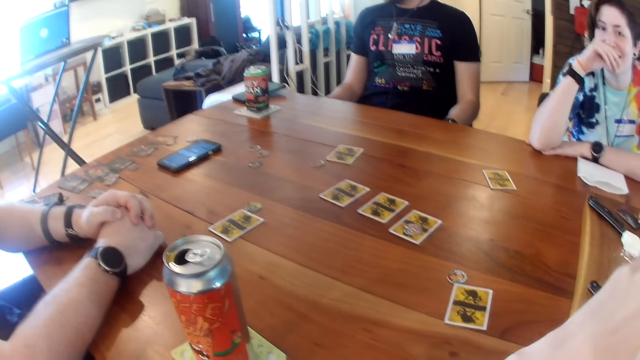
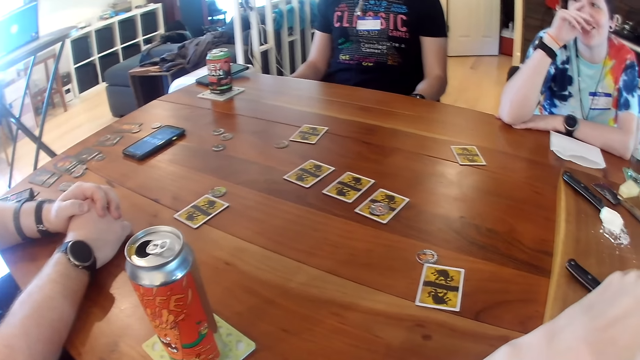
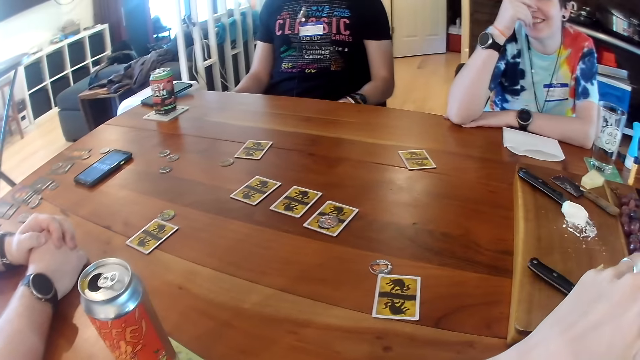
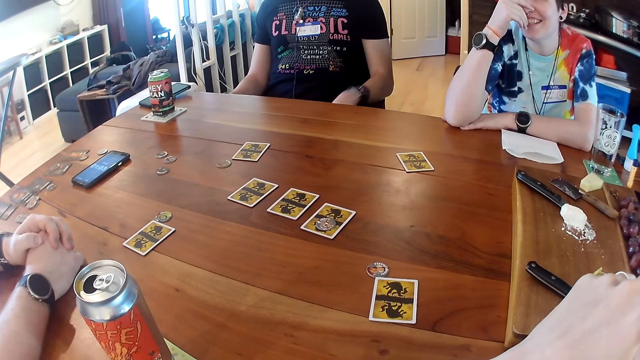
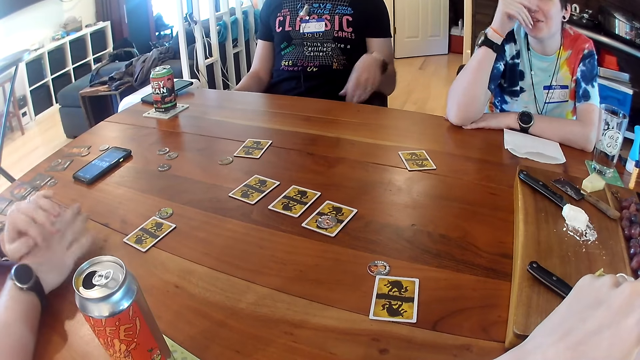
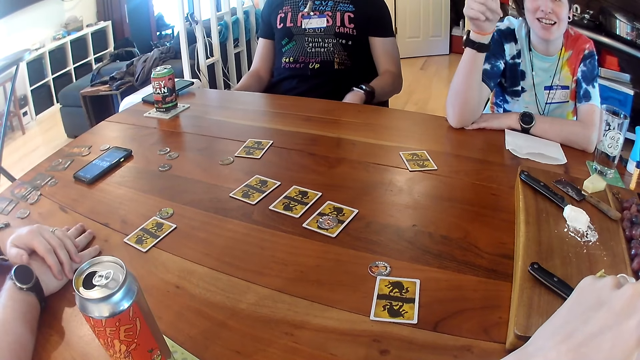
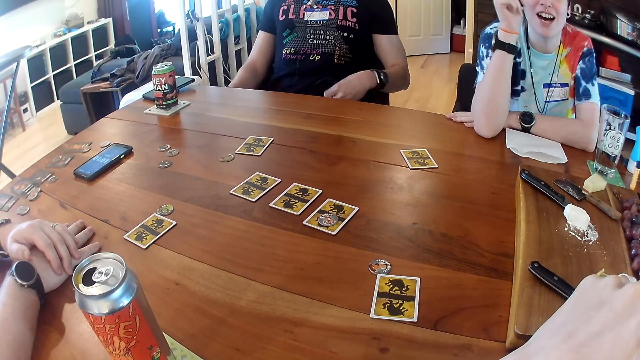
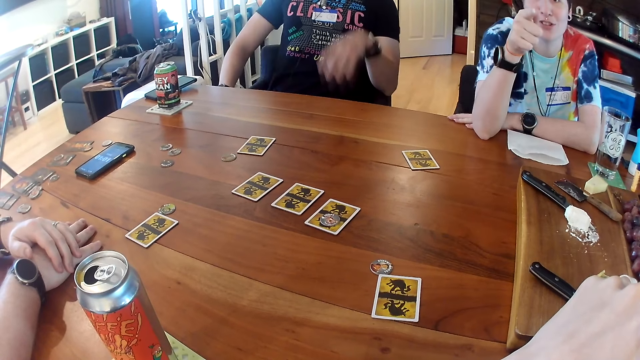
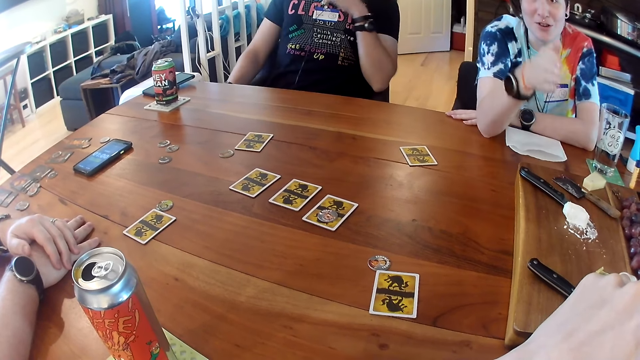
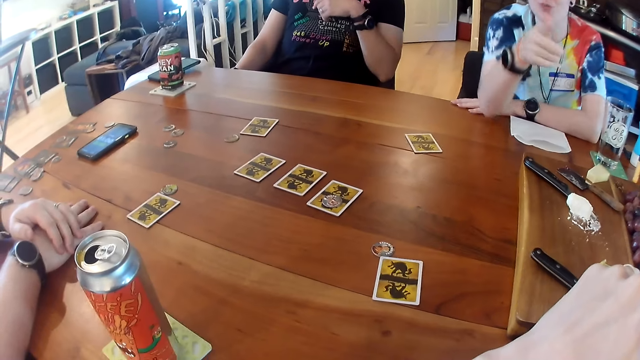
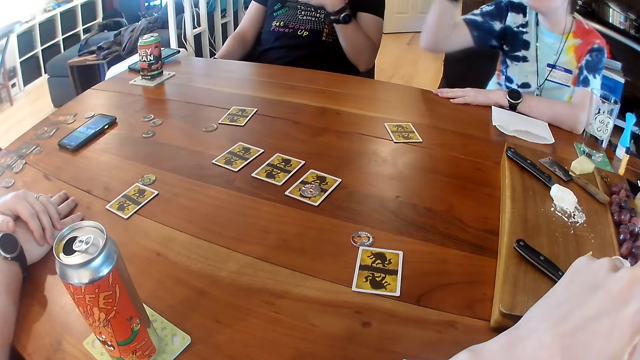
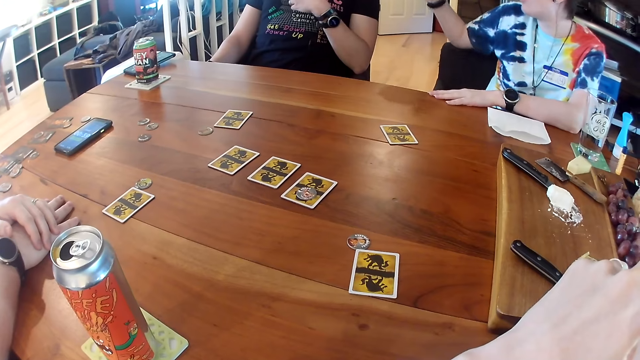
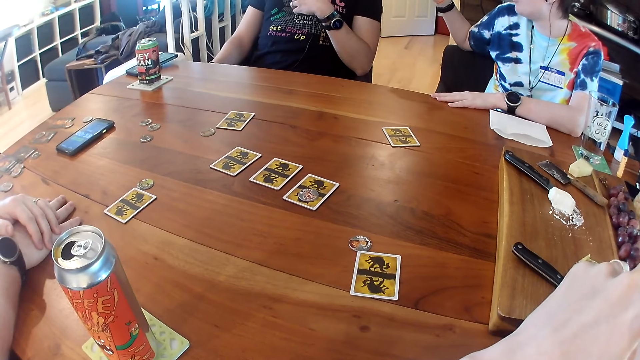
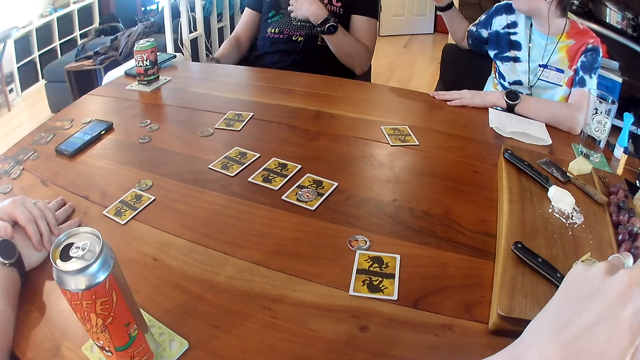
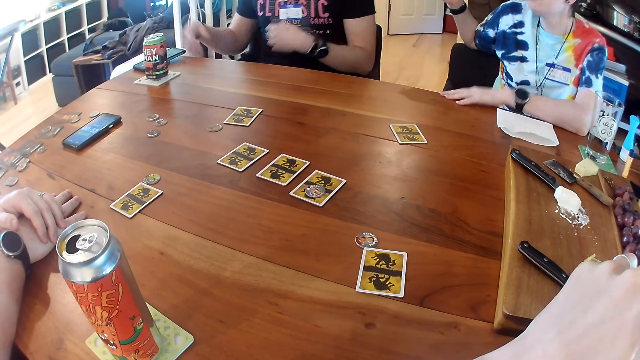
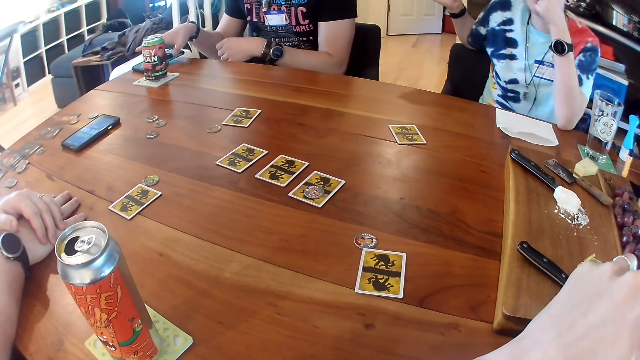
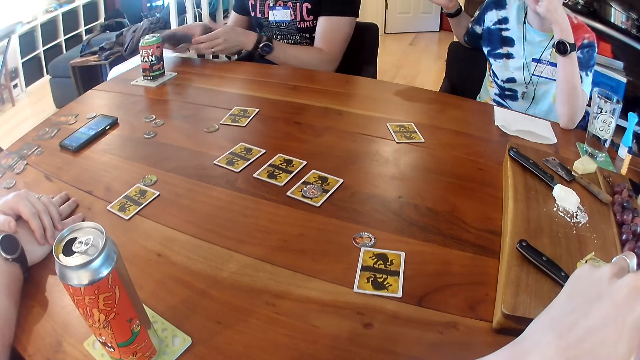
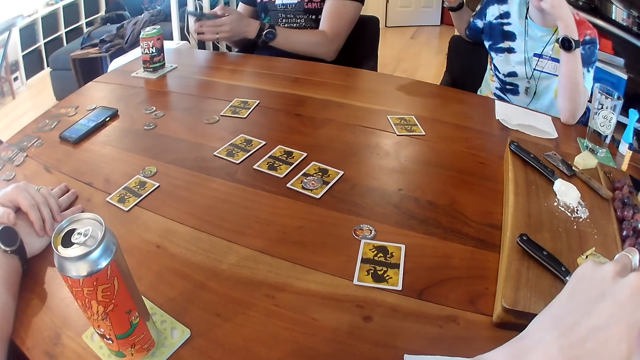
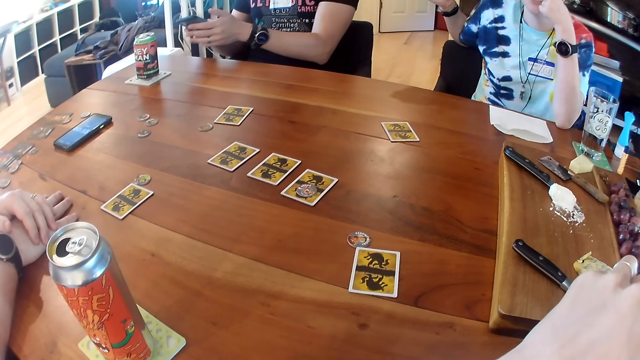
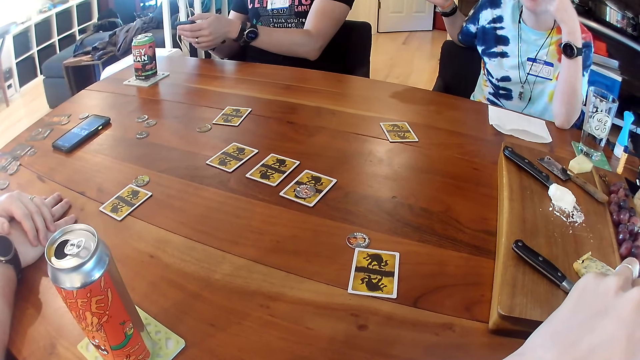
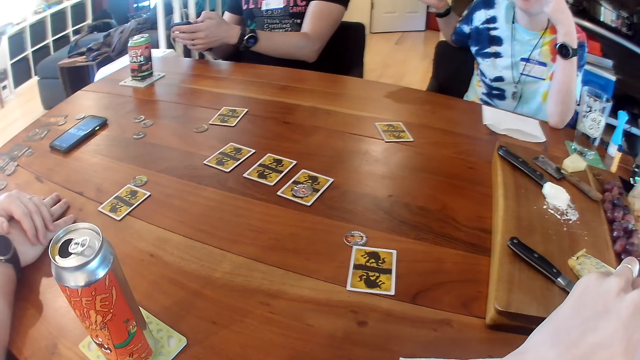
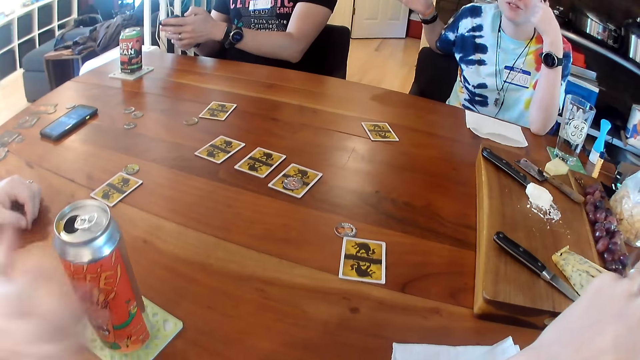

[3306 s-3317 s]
A person talks with gesture. A man picks up a phone from the table with his right hand. The man holds the phone with his two hands. The man operates the phone in his two hands.

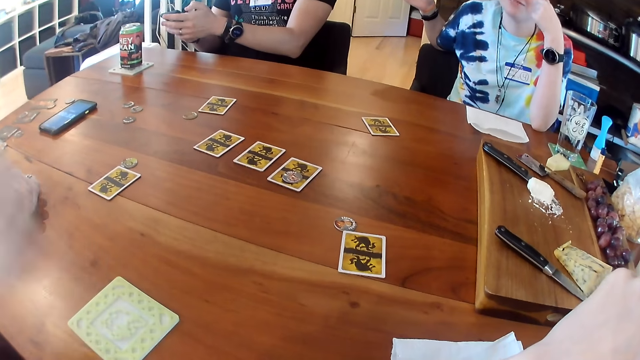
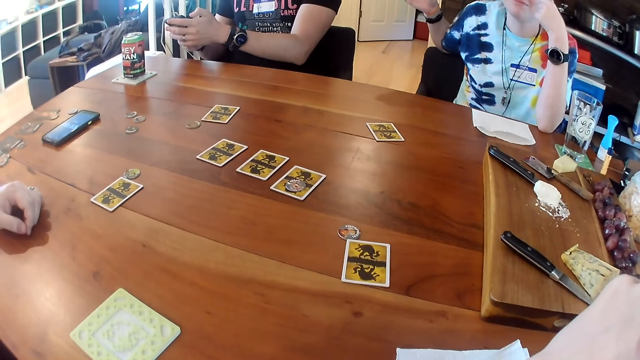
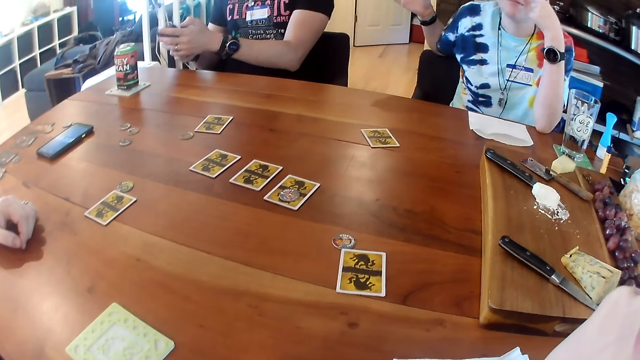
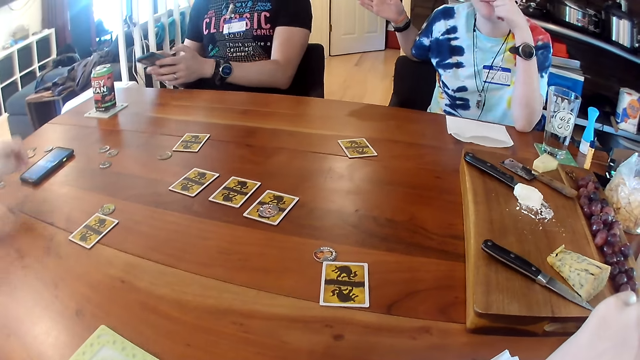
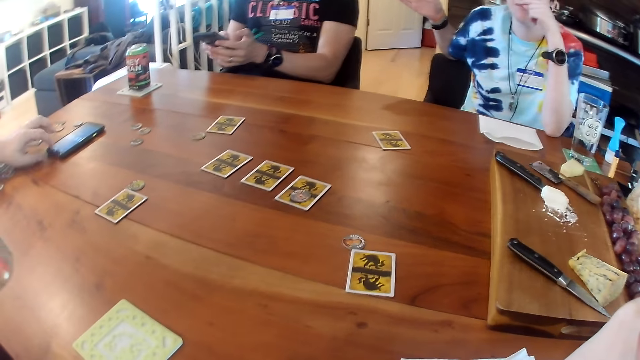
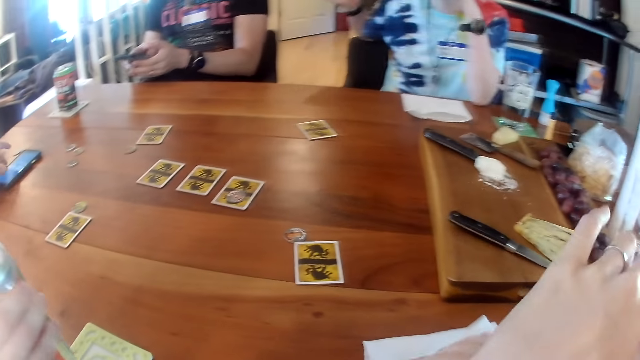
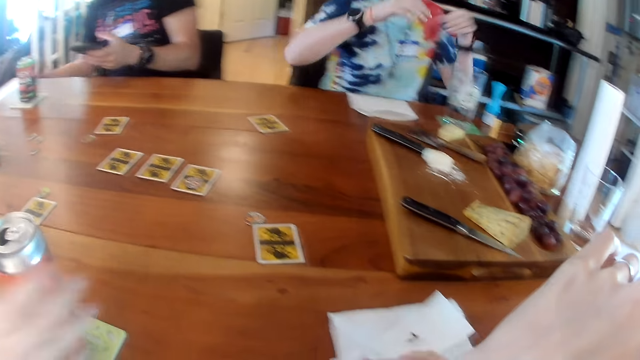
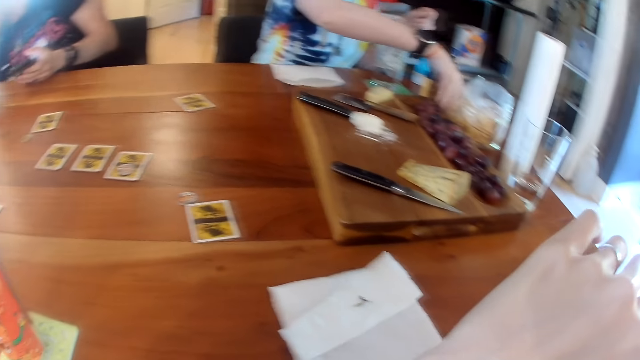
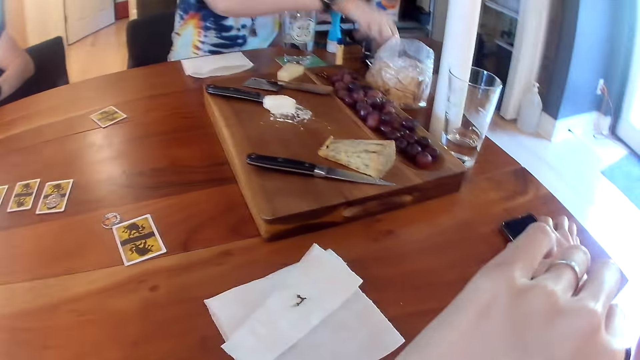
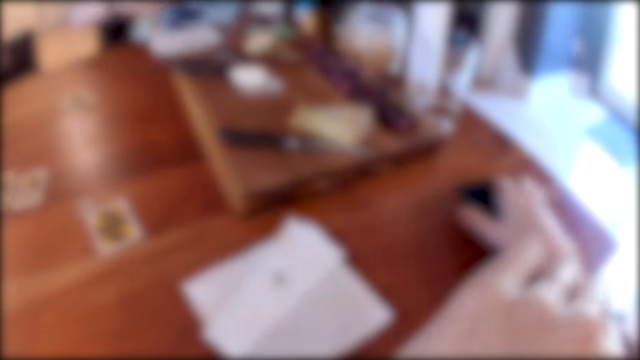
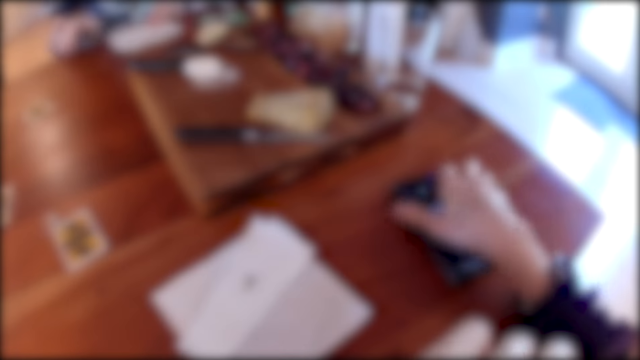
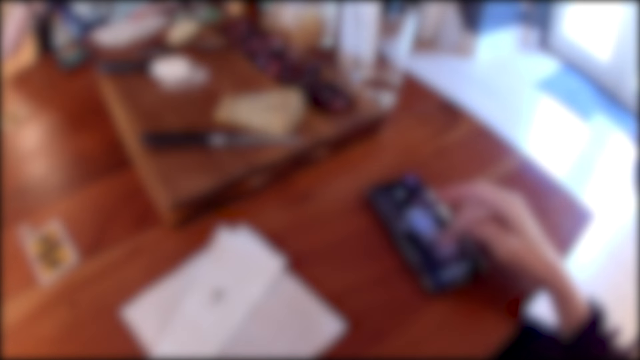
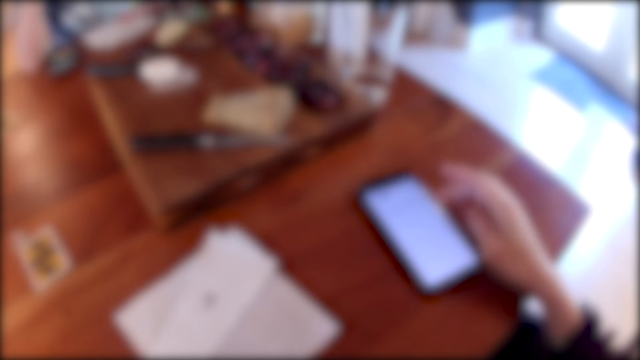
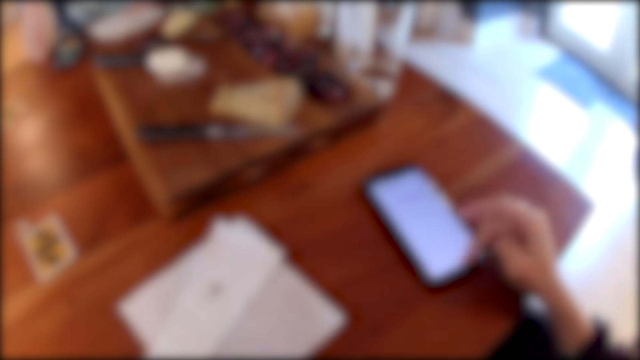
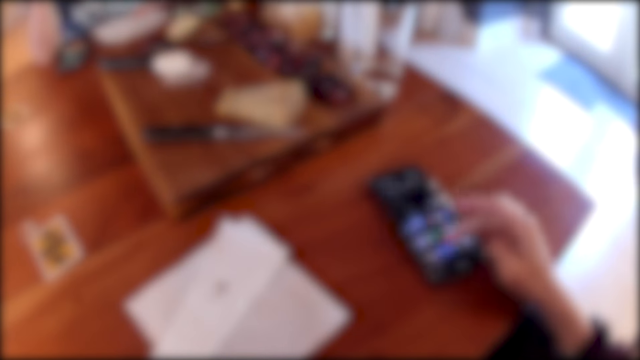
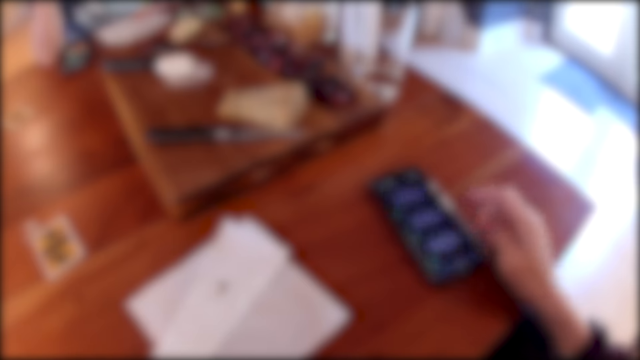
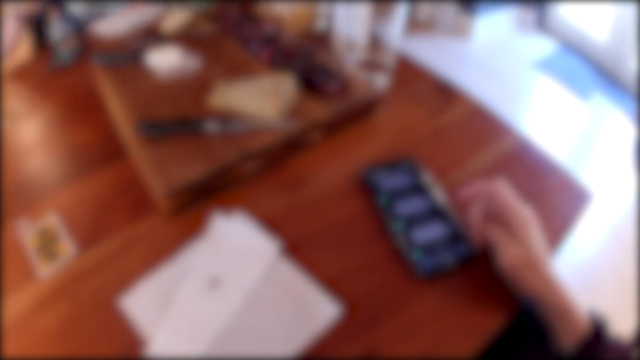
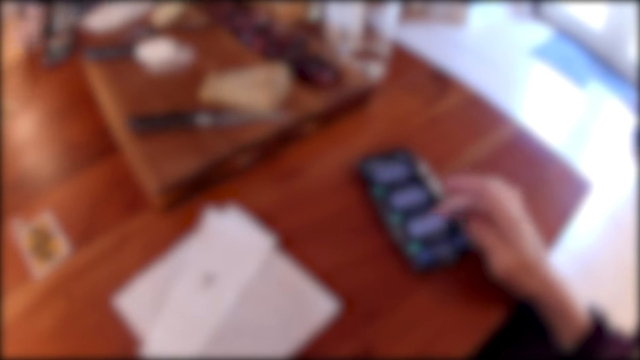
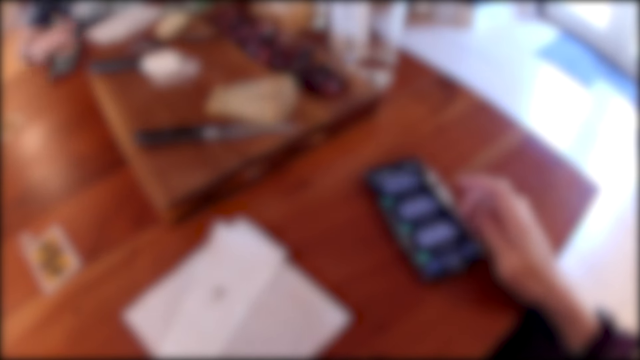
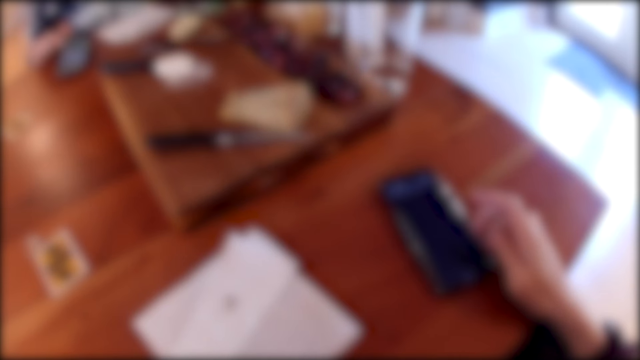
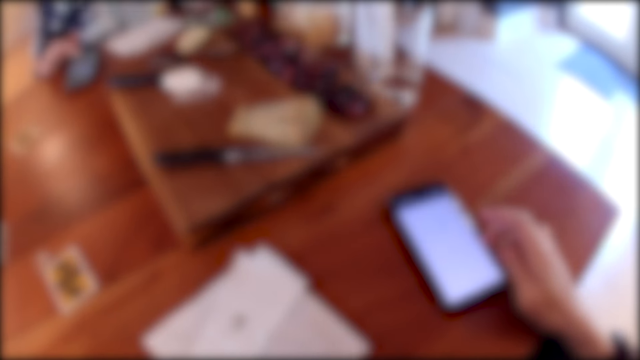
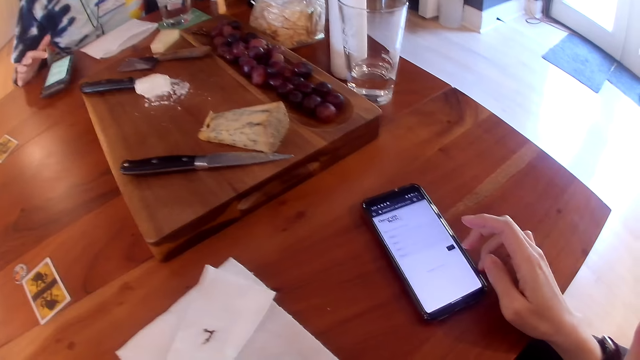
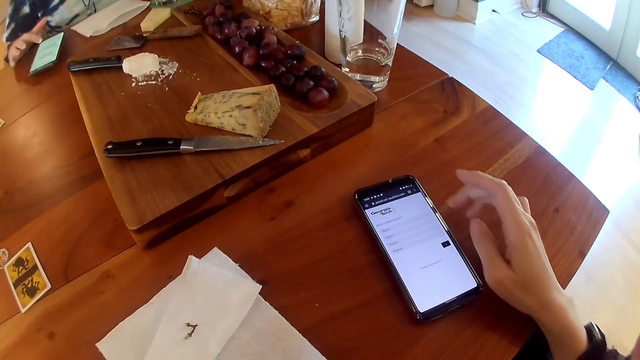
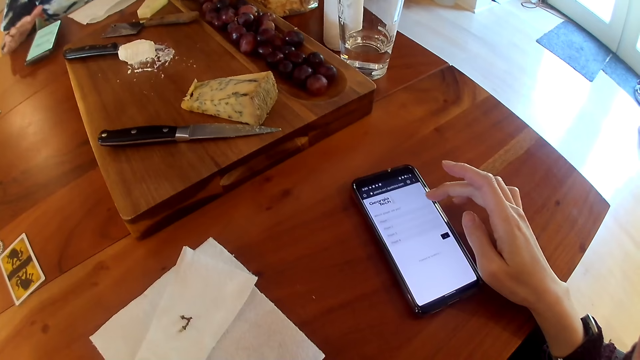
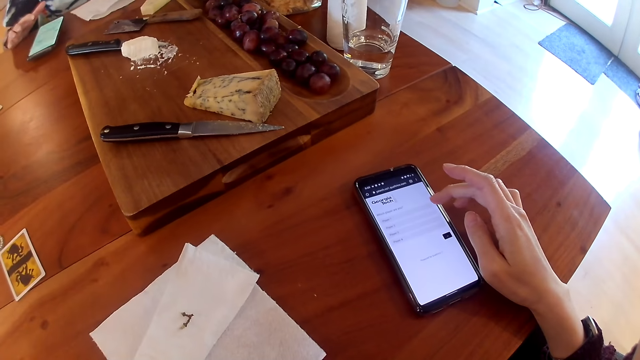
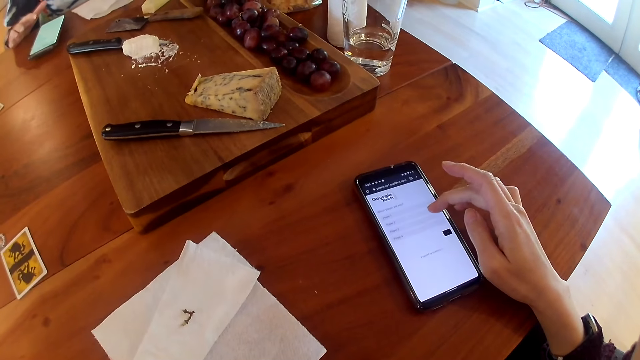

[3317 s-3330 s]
The man takes the can of drink from the table with his right hand. The man drinks something from the drink can. The man places the can on the table with his right hand. The woman moves the phone on the table and picks up the phone from the table with her right hand. The camera wearer adjusts a phone on the table with her right hand. The woman places the phone on the table with her right hand. The camera wearer operates the phone on the table with her right hand. The woman operates the phone on the table with her right hand.
